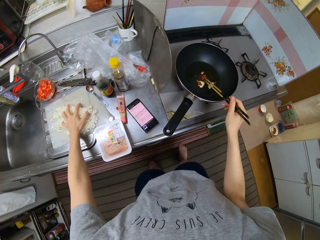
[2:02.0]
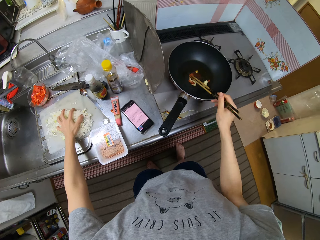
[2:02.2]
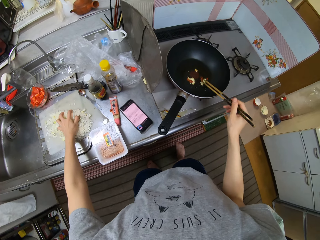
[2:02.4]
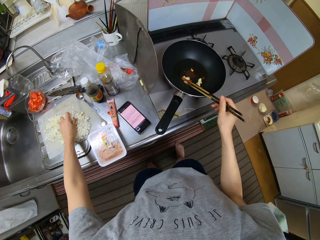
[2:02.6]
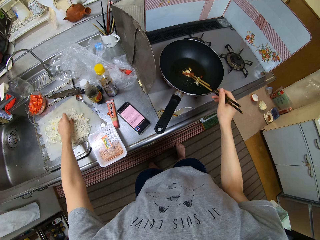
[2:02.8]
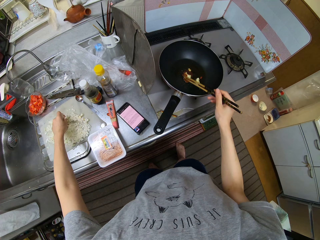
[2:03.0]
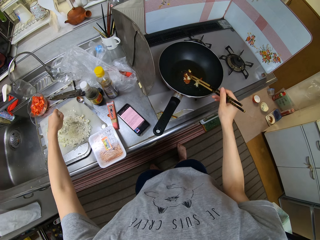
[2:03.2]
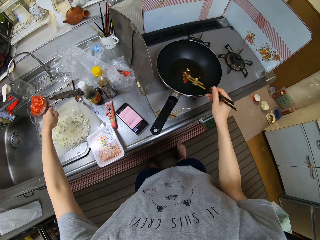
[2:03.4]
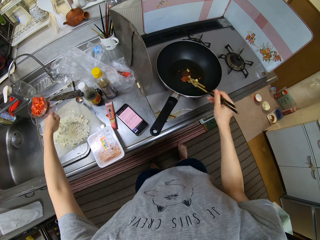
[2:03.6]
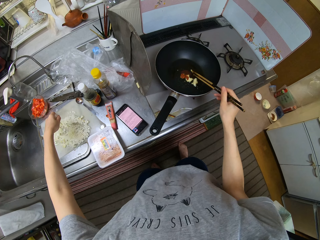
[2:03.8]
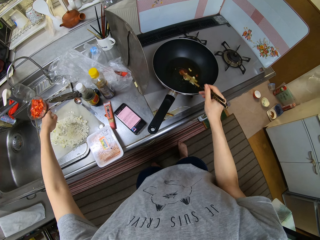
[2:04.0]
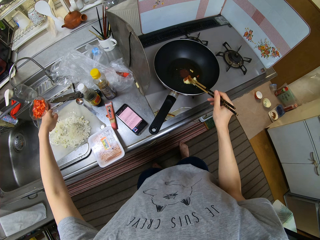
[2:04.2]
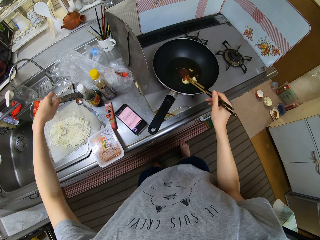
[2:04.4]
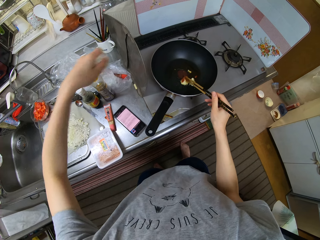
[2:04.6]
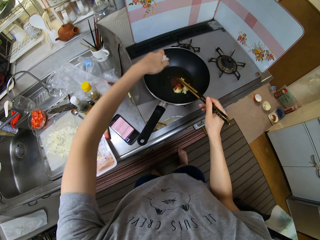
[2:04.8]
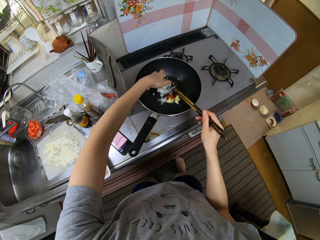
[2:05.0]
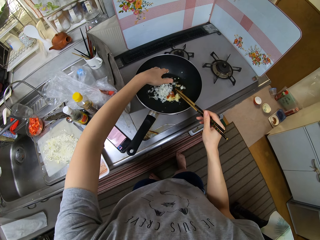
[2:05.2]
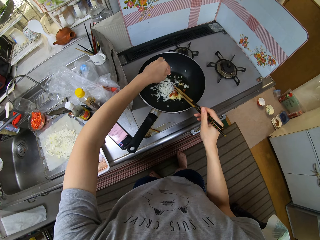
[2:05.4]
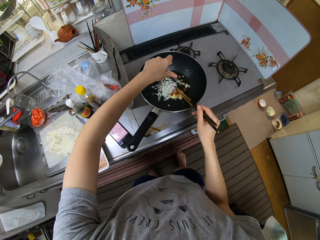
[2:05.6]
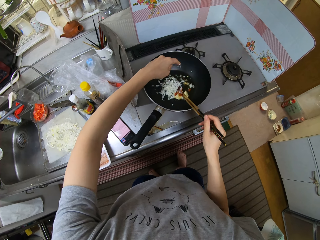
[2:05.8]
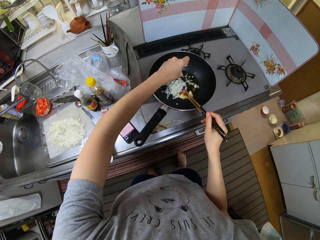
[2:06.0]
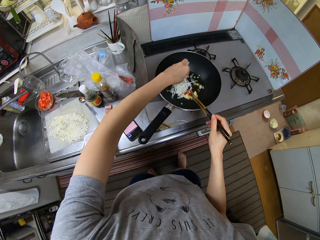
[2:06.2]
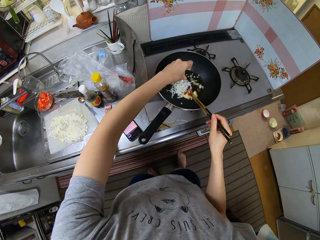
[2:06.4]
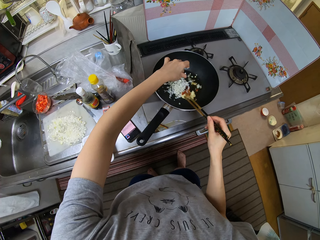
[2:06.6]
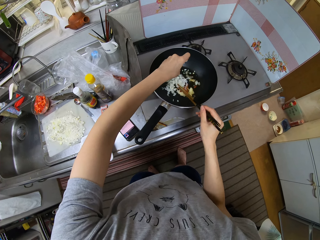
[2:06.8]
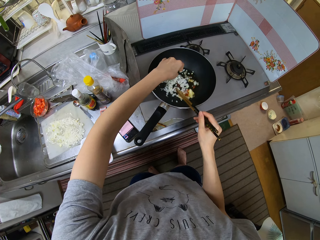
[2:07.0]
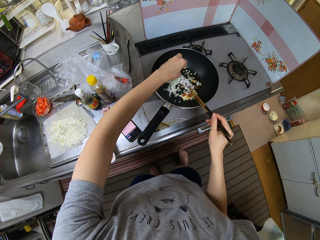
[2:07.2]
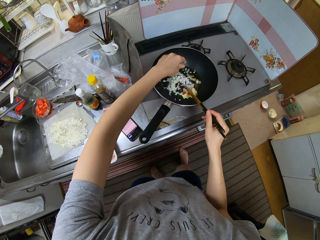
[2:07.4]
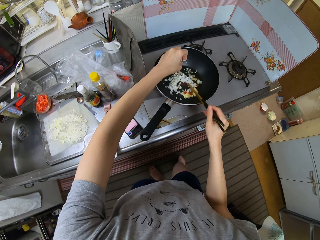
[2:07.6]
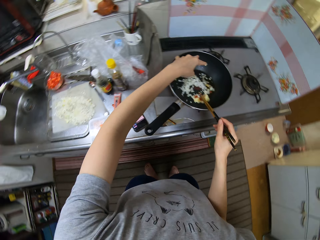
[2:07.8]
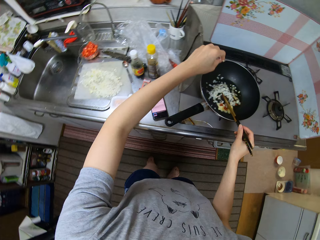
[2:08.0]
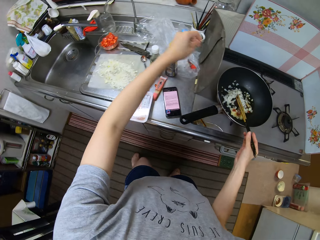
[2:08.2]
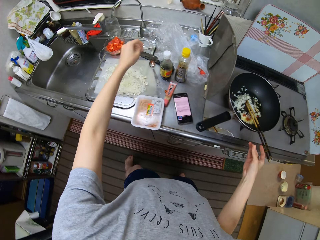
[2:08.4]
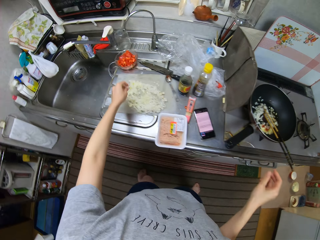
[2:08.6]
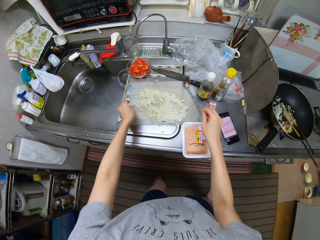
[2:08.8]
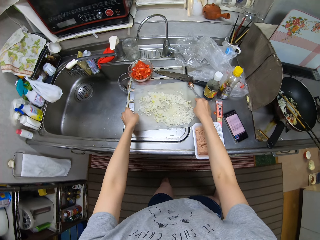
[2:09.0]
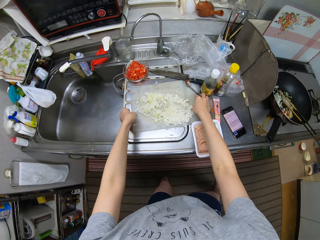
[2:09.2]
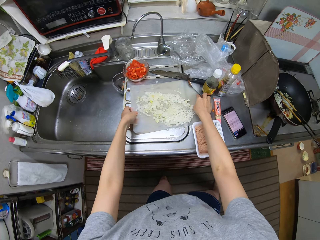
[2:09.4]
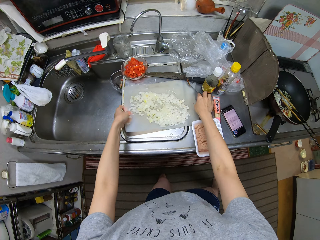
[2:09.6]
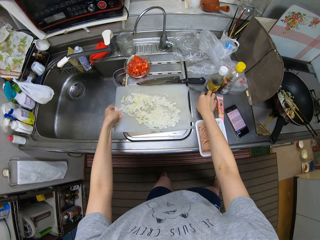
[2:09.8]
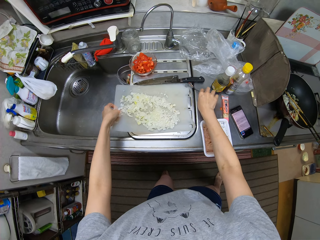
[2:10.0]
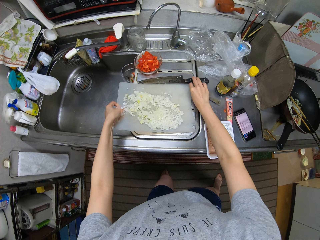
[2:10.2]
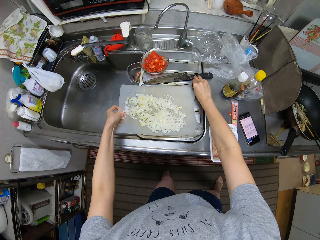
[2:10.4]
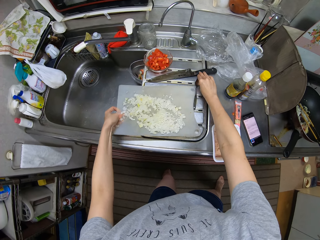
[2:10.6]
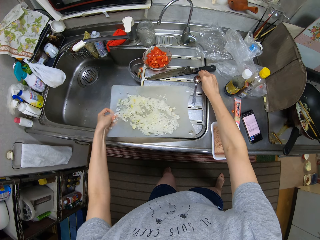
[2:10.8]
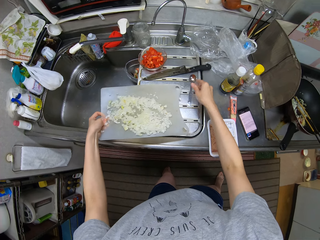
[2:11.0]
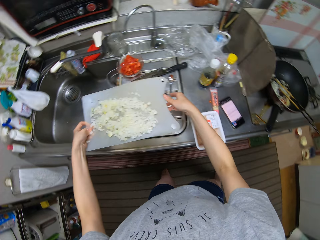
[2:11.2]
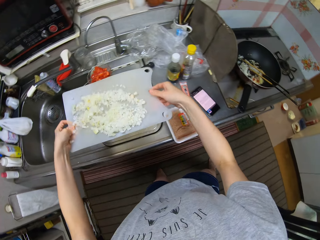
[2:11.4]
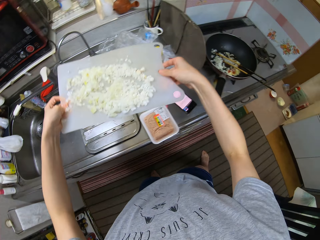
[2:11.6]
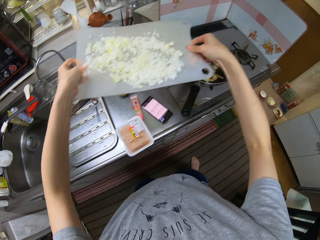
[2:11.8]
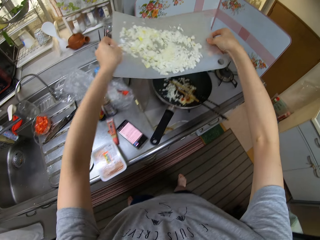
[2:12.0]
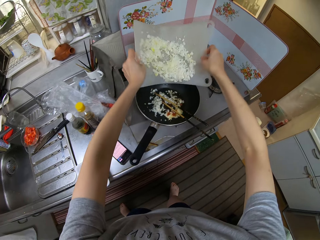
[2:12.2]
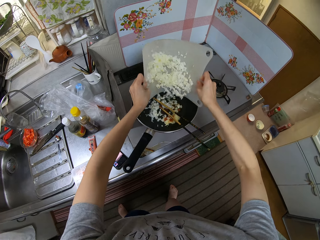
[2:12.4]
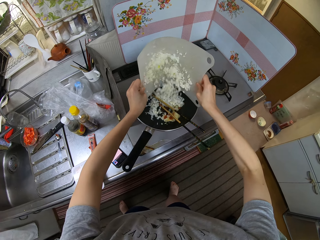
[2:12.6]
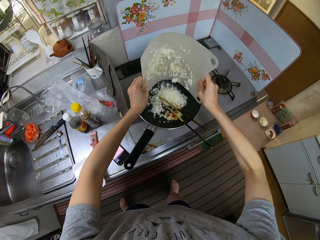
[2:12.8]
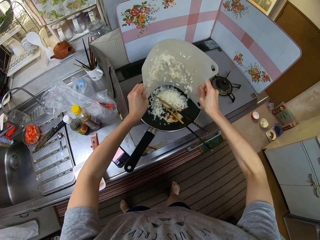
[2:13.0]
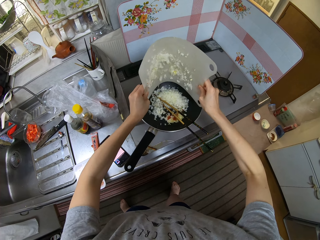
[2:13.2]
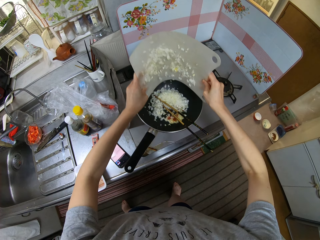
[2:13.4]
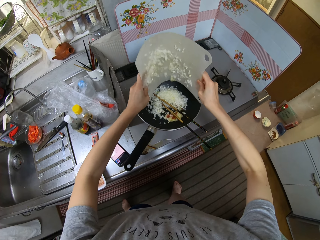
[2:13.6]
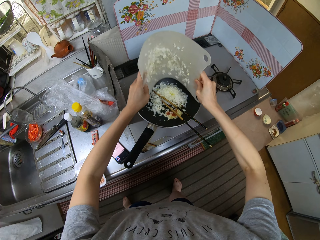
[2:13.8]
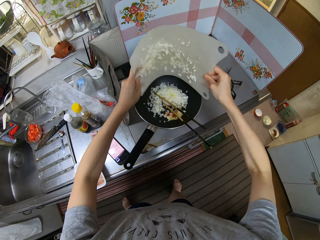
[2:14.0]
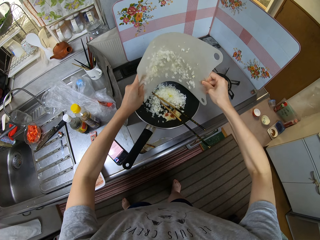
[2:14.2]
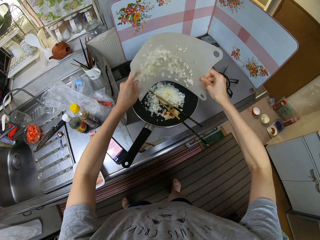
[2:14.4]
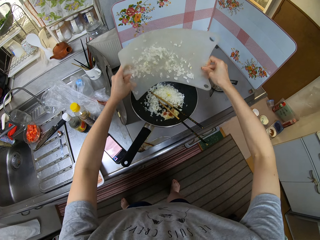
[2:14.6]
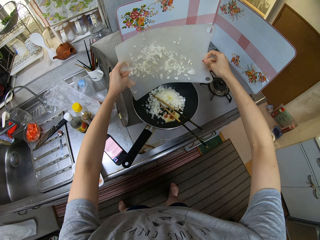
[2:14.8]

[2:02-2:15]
The camera wearer packs chopped vegetables from the chopping board. They pour the chopped vegetables in the pan. They pick the chopping board. They move the knife. They carry the chopping board from the counter. They pour the chopped vegetables in the pan.

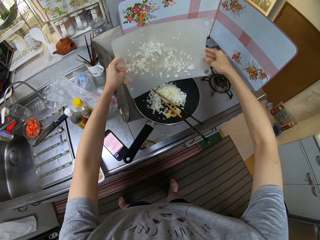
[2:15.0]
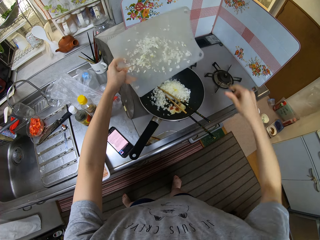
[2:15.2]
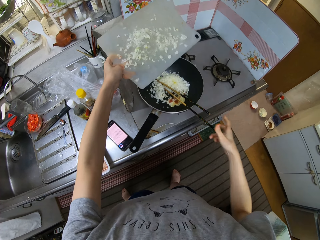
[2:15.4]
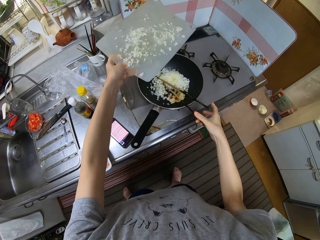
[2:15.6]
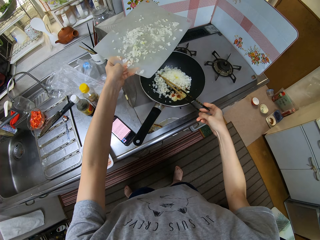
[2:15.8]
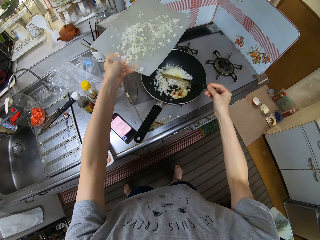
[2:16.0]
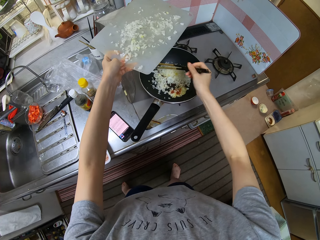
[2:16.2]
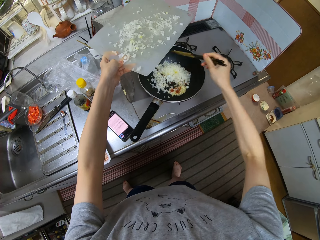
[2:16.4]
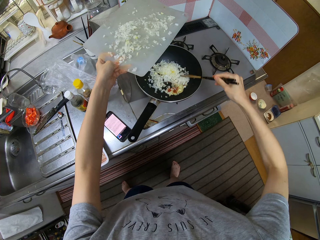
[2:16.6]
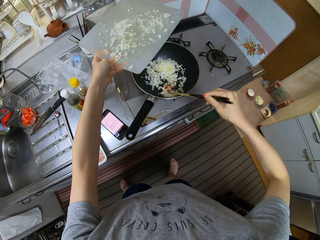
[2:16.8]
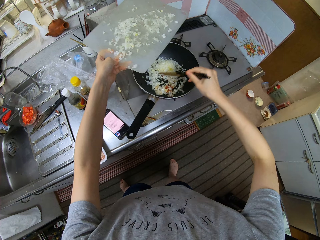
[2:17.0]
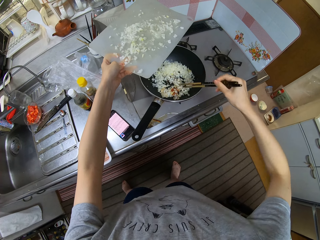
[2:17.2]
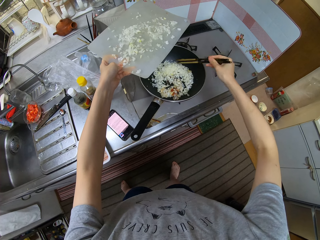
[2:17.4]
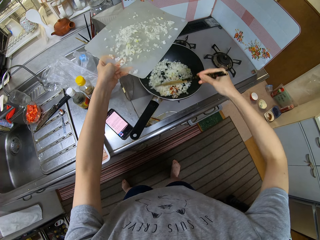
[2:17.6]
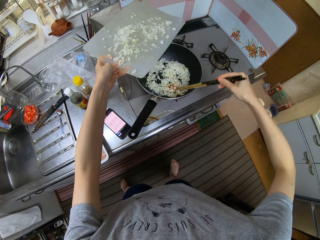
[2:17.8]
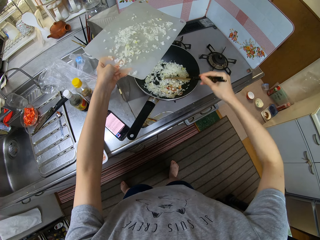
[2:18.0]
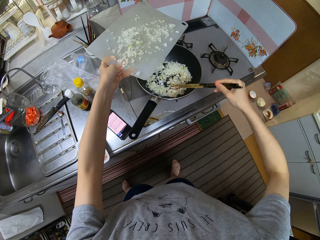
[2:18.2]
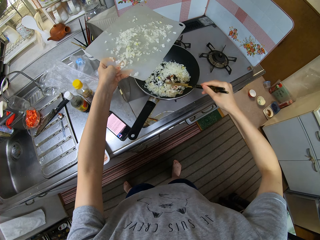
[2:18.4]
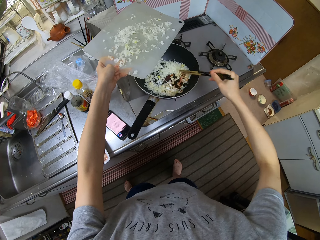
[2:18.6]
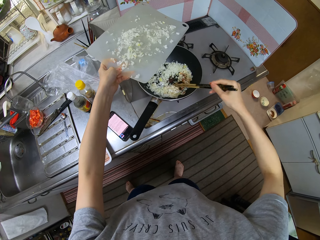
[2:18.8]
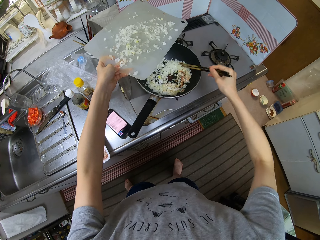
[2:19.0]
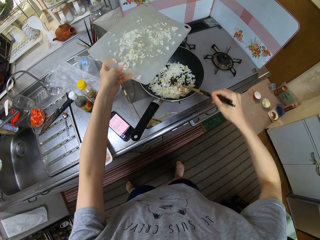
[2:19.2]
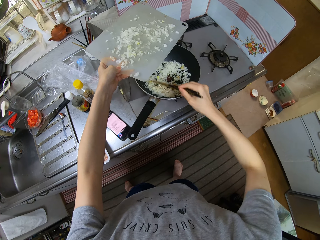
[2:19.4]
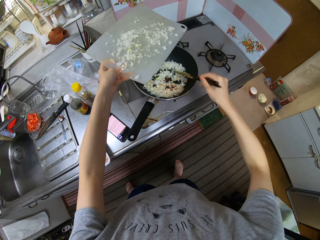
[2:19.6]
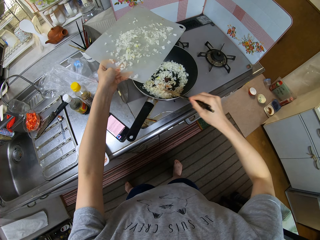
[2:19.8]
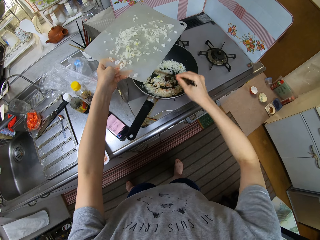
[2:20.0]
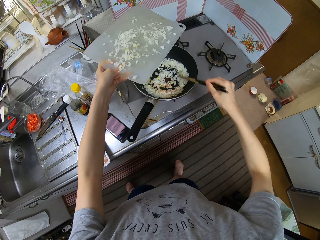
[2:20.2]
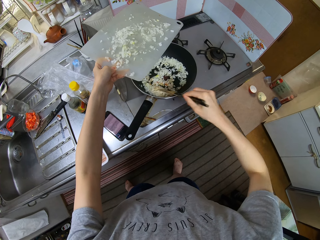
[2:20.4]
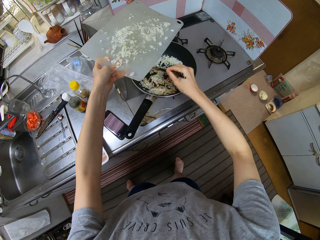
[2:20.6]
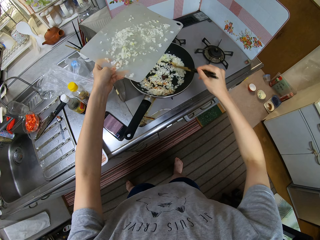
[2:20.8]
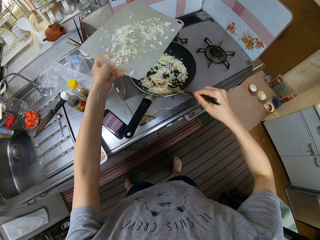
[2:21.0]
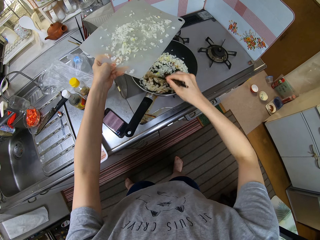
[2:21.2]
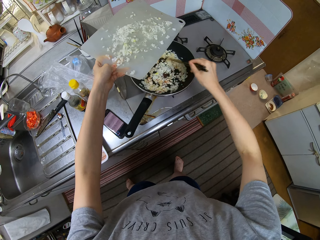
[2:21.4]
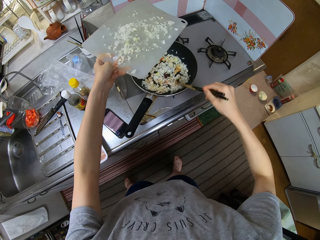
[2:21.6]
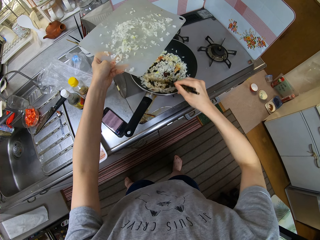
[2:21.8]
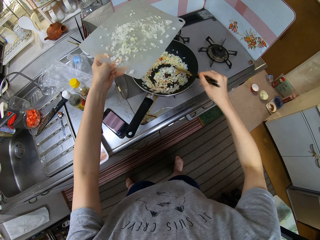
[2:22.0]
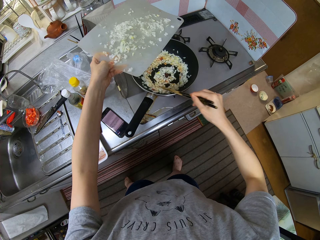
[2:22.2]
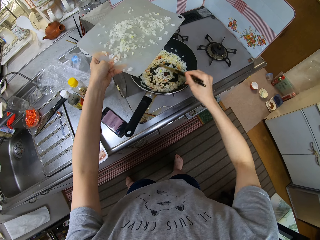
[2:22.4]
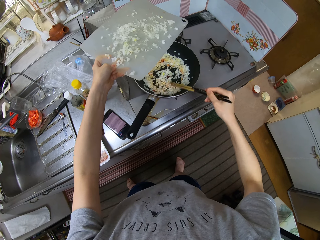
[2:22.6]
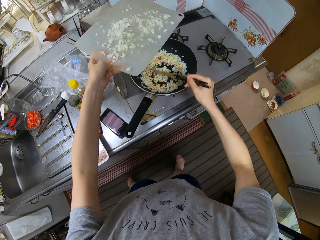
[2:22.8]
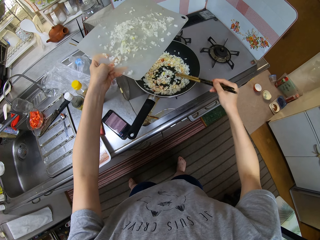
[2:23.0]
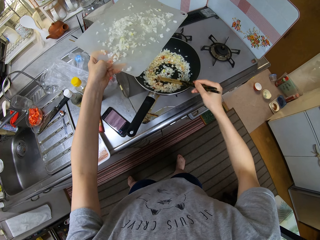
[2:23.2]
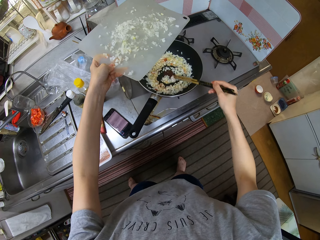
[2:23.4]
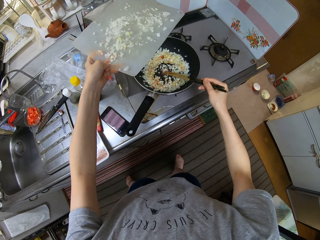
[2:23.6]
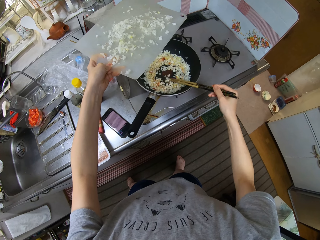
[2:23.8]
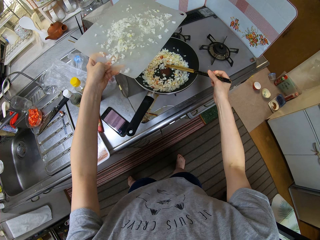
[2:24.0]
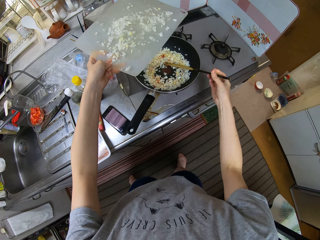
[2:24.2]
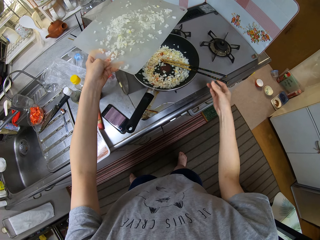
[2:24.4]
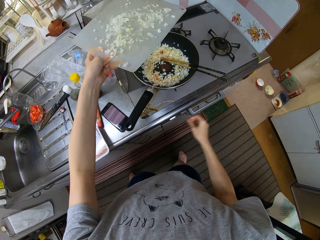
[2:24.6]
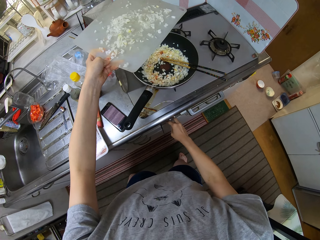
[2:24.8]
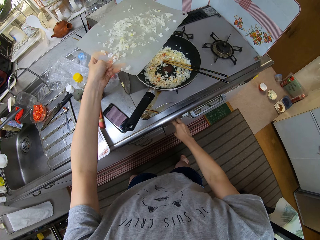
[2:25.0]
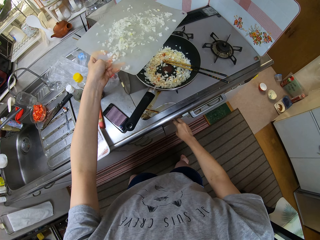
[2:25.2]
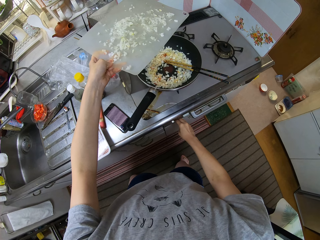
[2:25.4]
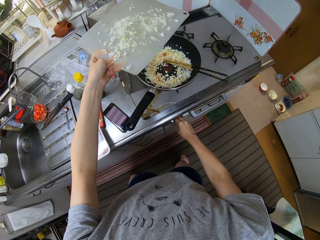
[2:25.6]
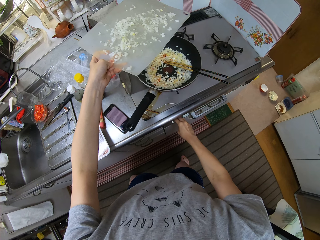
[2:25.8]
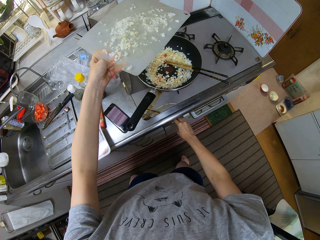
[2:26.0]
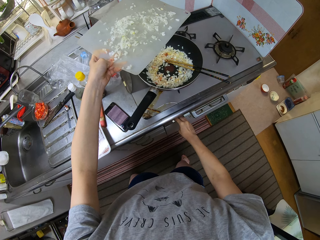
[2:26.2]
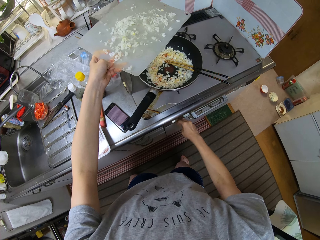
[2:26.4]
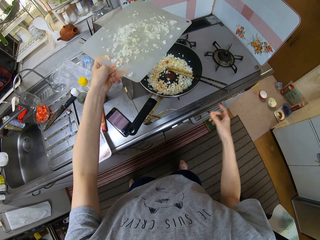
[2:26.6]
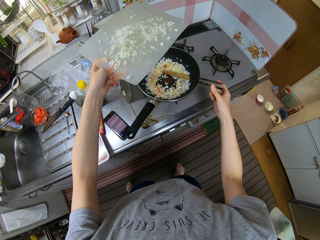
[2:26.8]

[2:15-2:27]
The camera wearer holds the chopsticks. They stir the pan with the chopsticks. They adjust the cooker controllers.
